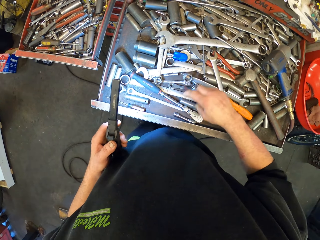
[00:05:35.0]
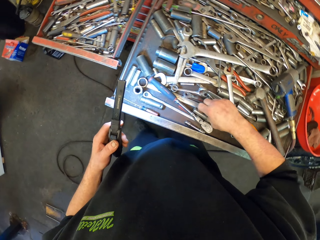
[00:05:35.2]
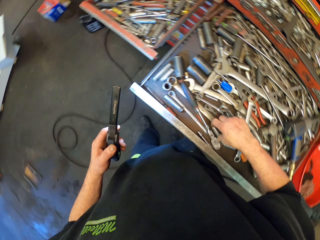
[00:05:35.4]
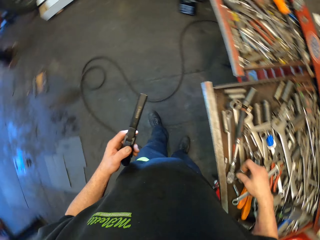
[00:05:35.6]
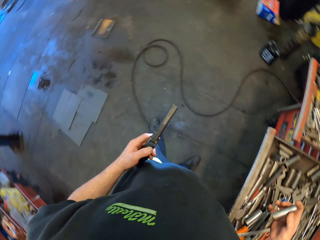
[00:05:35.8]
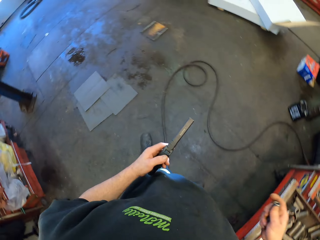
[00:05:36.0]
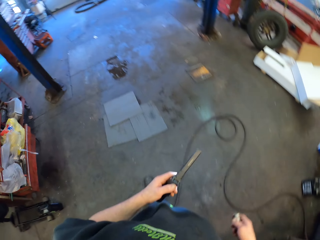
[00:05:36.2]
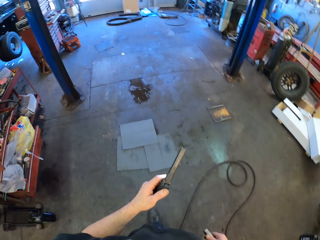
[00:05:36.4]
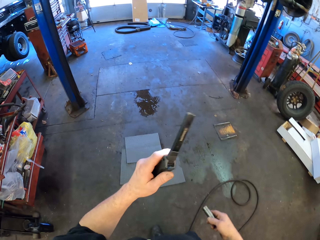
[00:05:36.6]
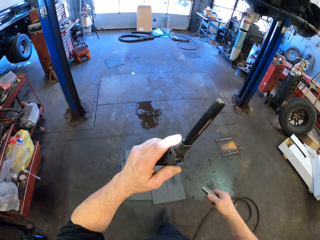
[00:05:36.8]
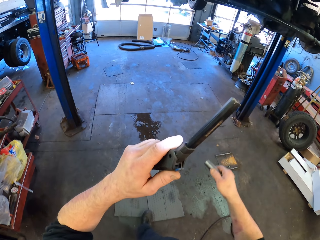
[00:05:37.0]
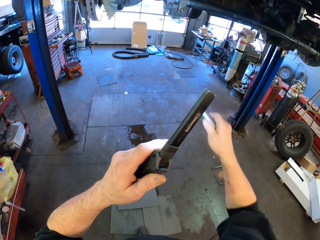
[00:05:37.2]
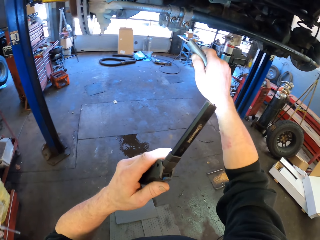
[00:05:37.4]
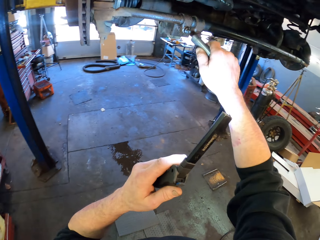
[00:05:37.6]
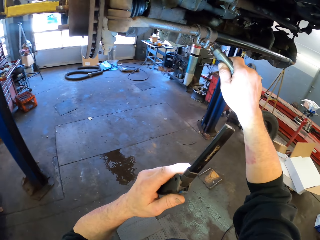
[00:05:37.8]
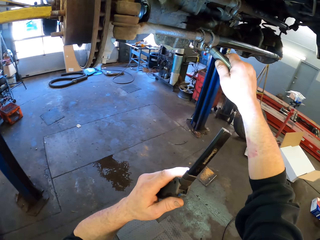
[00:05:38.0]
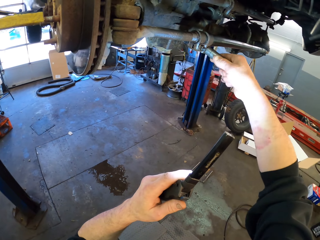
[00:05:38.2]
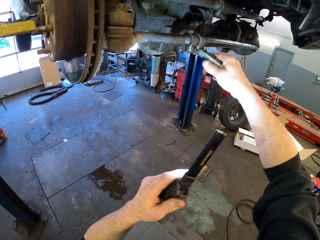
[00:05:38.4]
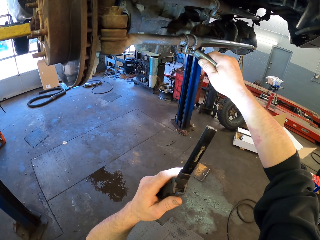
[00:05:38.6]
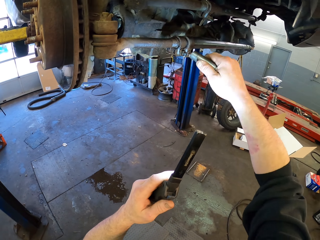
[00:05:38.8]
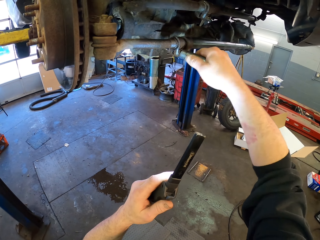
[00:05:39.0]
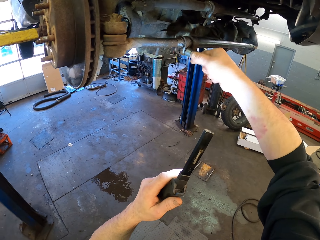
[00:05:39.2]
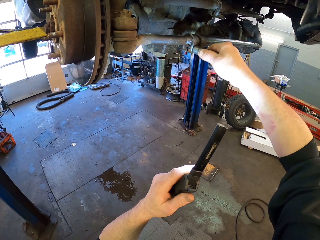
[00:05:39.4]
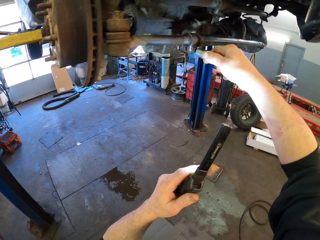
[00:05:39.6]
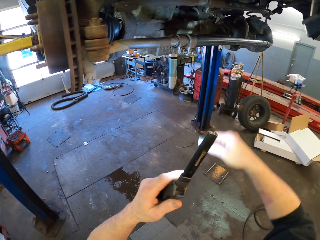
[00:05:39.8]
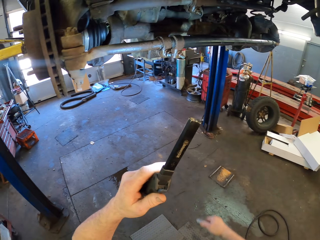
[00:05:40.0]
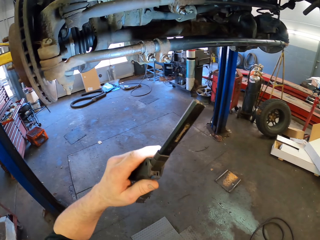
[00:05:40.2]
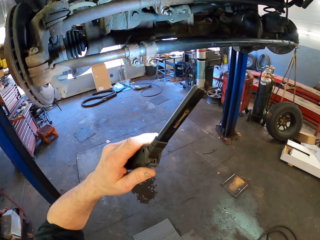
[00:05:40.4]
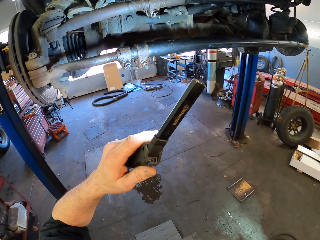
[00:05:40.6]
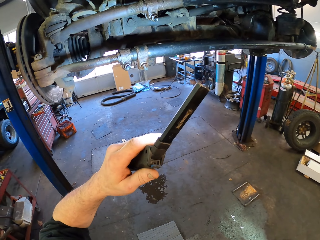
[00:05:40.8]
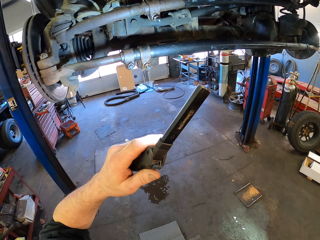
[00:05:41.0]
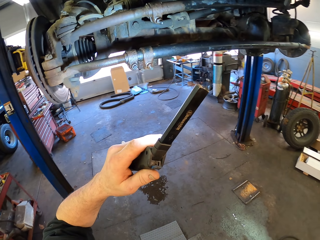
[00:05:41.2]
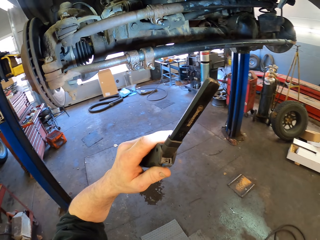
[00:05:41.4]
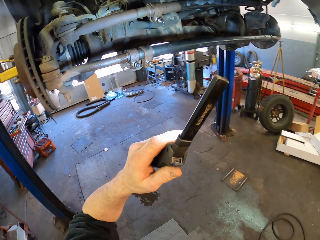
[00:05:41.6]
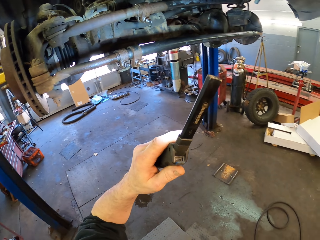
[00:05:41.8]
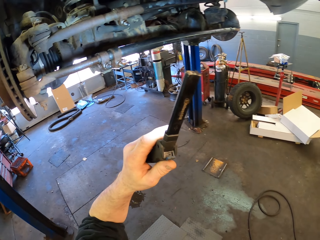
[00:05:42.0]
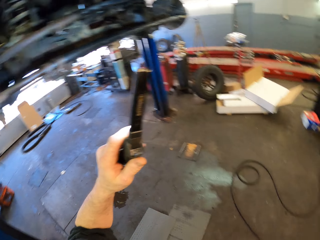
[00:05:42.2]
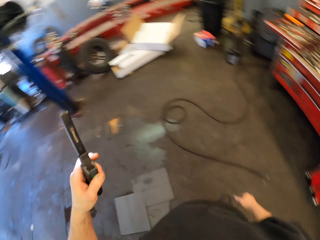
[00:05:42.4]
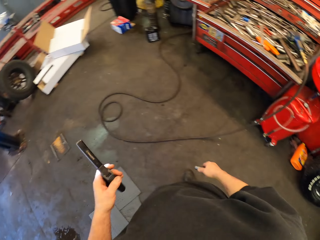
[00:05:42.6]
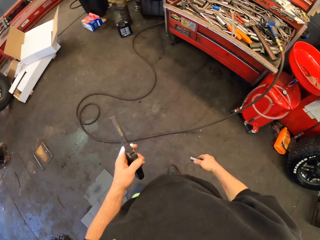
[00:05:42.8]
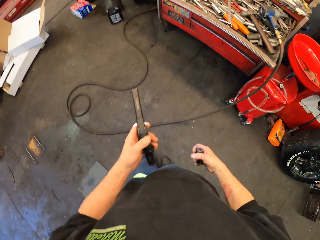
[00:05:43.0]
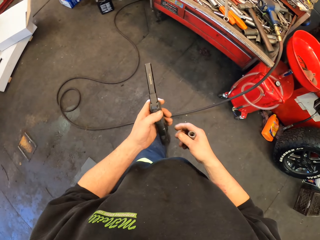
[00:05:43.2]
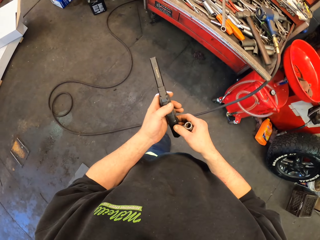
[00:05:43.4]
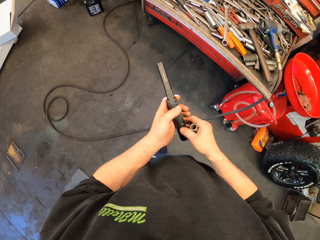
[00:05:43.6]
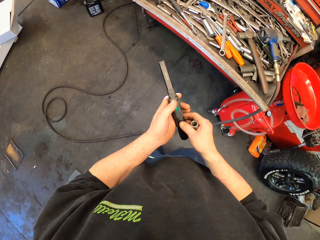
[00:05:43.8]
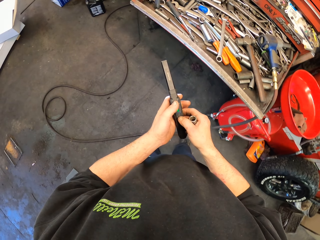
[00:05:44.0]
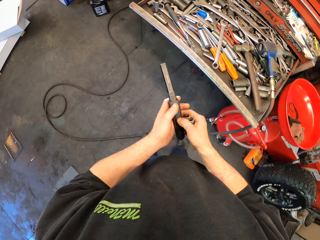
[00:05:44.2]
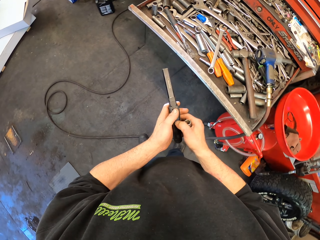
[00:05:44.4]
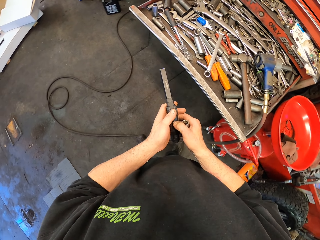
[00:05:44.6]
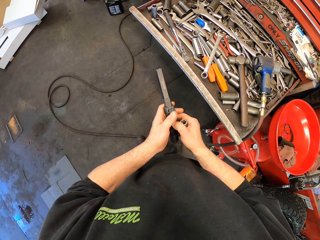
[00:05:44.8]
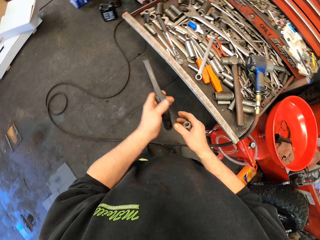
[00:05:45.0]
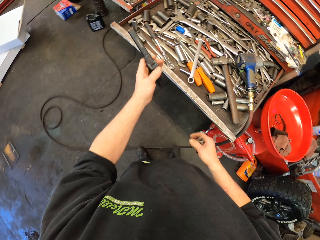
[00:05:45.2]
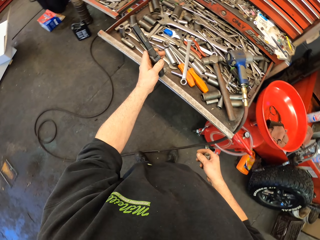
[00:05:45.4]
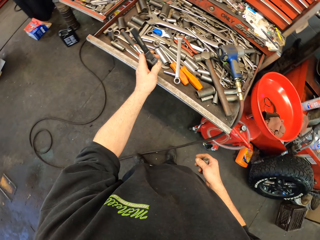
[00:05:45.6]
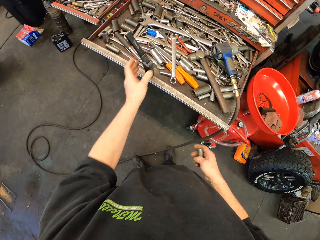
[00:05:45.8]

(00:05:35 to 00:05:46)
The camera wearer checks the tools with the flashlights on. They pick something from the tools. They walk around. They screw an object. They fit an object on something. They torch. They check something with the flashlights on. They look around. They switch off the flashlights.

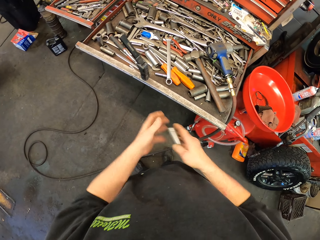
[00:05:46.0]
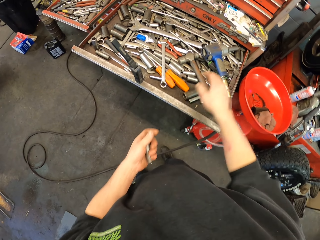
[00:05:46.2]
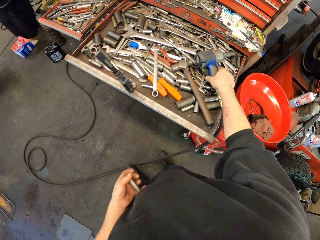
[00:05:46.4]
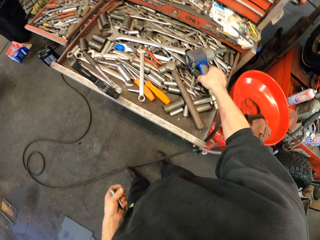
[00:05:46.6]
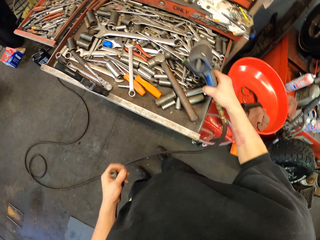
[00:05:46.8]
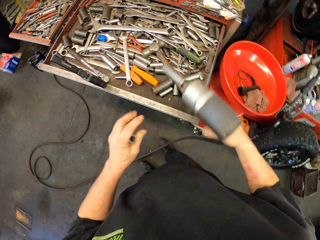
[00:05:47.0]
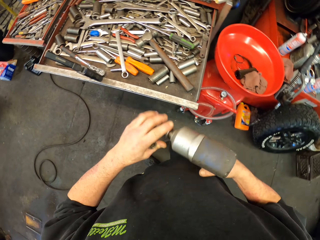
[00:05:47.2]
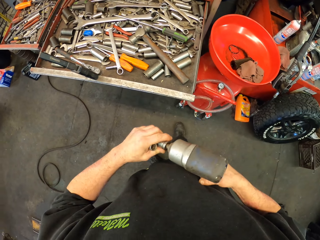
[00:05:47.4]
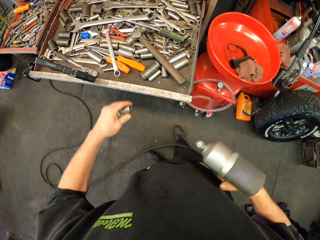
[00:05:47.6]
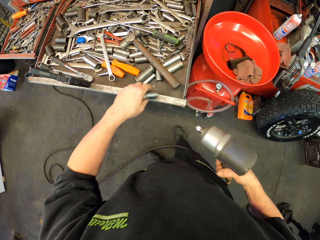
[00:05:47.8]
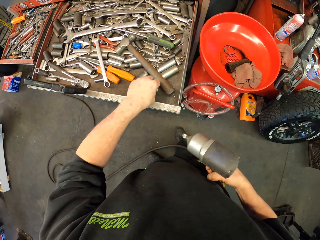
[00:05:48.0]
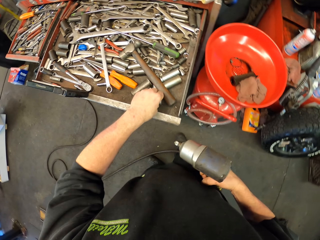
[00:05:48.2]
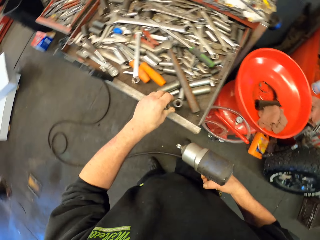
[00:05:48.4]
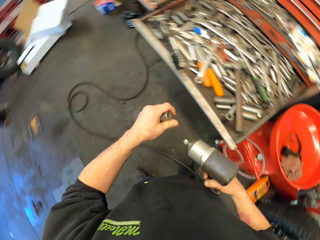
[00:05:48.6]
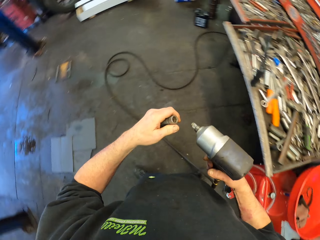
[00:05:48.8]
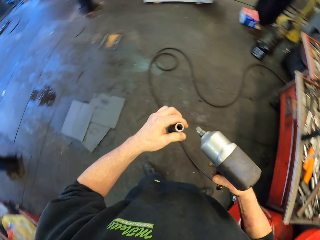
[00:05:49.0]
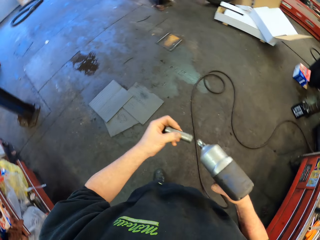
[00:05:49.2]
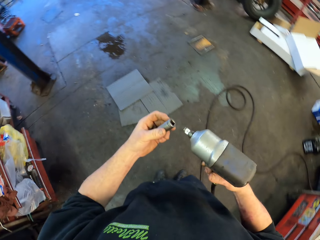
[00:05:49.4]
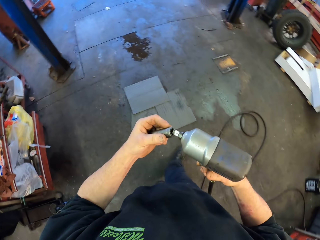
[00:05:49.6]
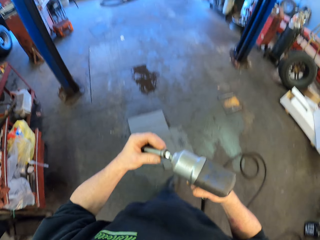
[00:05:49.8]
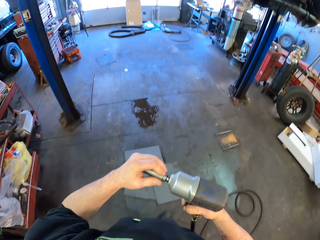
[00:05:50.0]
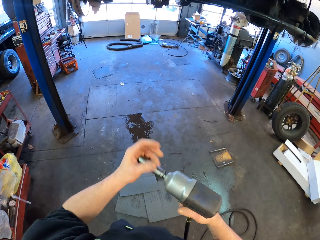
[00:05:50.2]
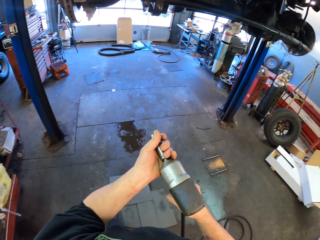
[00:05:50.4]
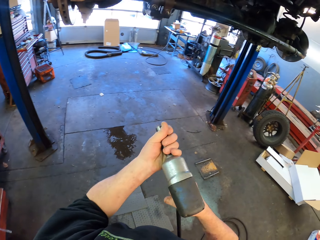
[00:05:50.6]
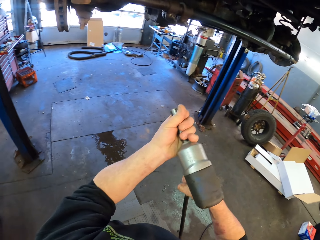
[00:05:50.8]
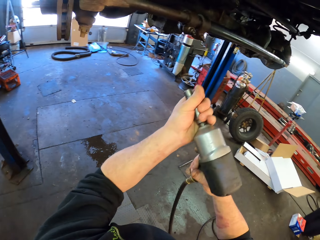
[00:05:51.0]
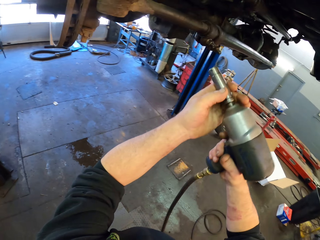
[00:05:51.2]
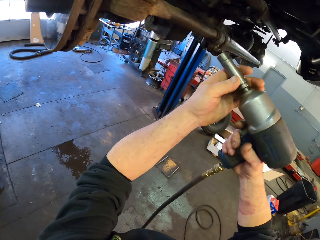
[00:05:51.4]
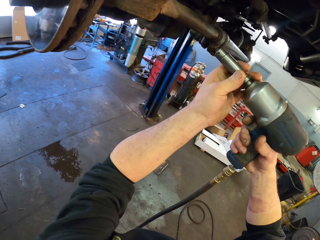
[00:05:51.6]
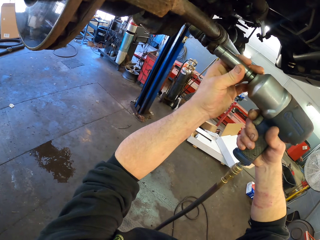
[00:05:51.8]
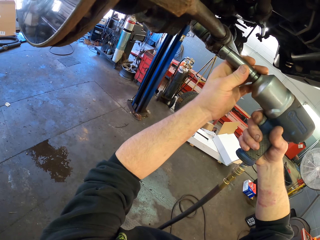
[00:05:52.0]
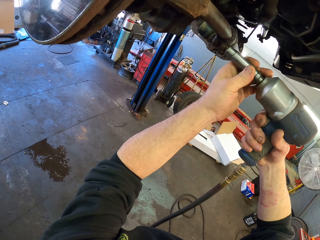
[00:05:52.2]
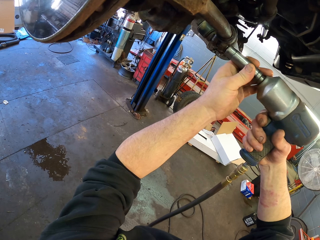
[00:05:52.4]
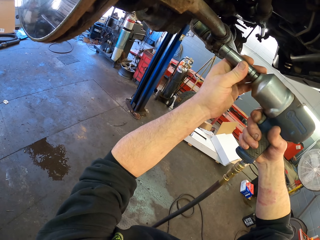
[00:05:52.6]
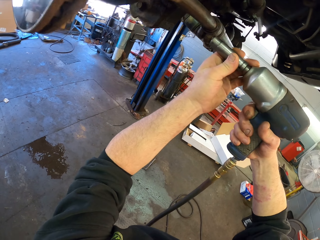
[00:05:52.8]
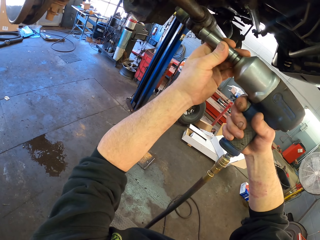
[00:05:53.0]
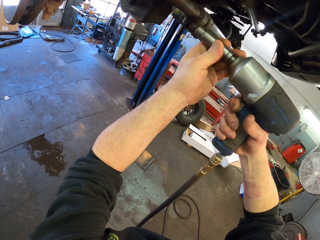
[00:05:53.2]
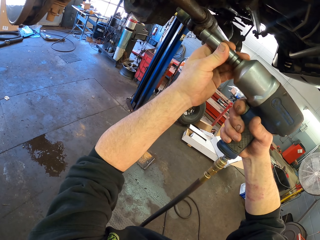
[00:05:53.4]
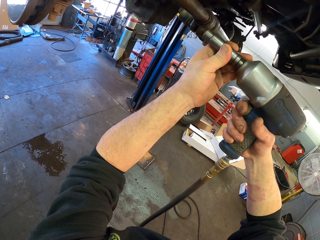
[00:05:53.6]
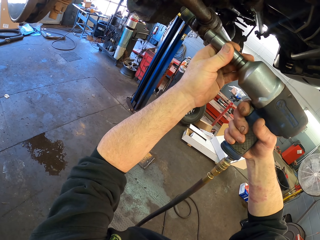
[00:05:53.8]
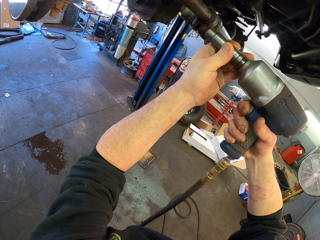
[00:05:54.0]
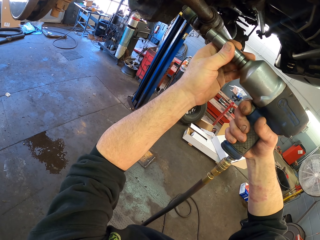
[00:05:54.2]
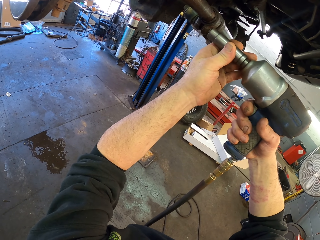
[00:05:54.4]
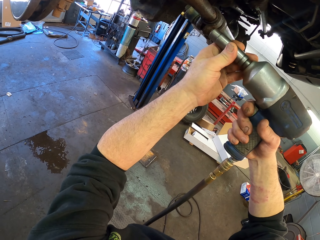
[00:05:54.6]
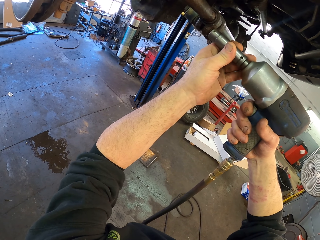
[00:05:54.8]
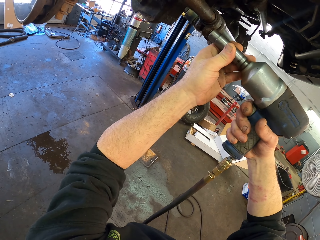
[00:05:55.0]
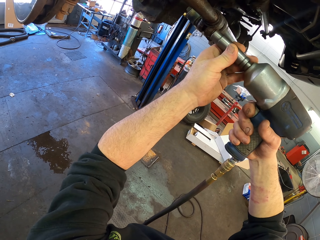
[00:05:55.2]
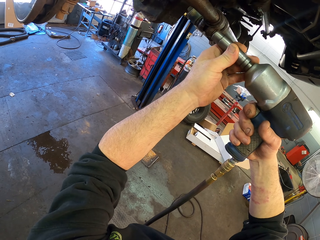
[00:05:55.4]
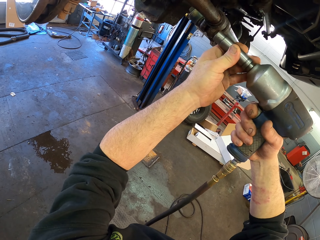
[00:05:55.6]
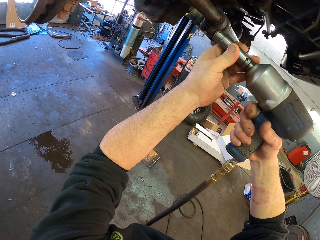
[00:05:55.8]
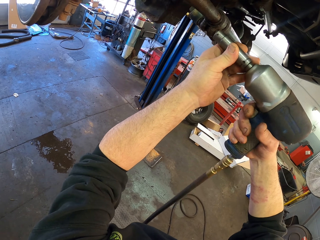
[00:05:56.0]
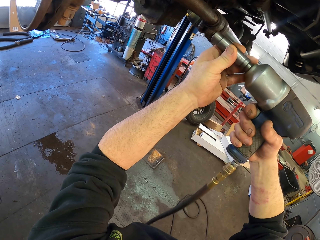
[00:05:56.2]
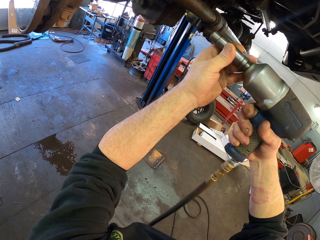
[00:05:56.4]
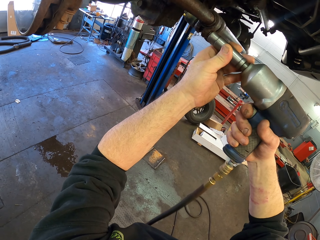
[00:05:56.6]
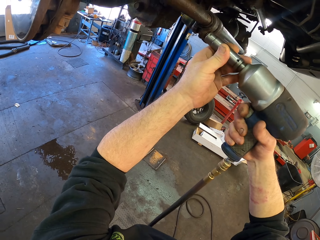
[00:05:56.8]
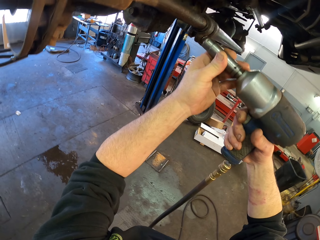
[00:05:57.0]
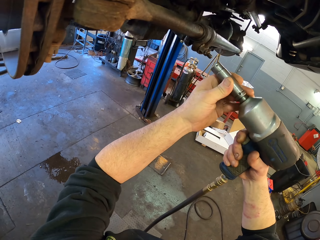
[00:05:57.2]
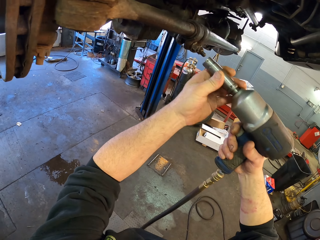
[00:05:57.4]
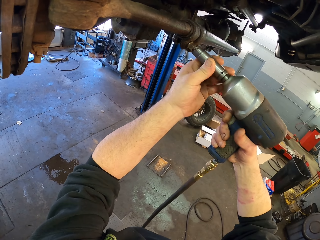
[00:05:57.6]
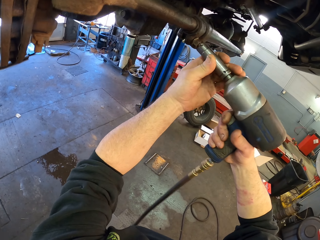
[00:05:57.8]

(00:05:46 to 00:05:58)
The camera wearer puts the flashlight on the tool drawer. They pick the drill from the tools. They remove something from the drill. They walk around. They fix something on the drill. They fix something using the drill.
